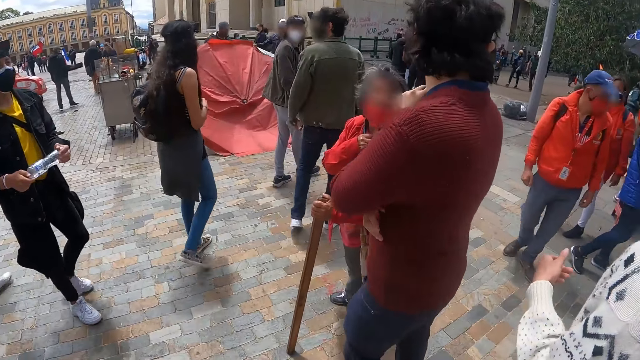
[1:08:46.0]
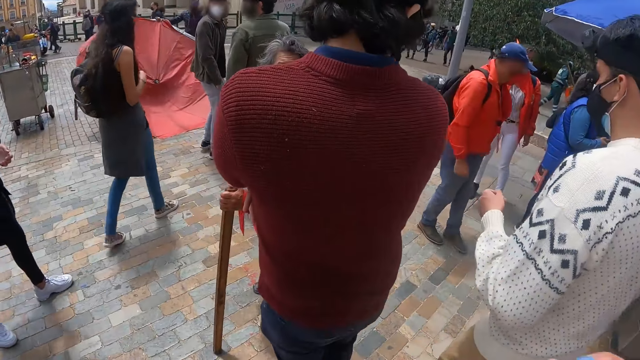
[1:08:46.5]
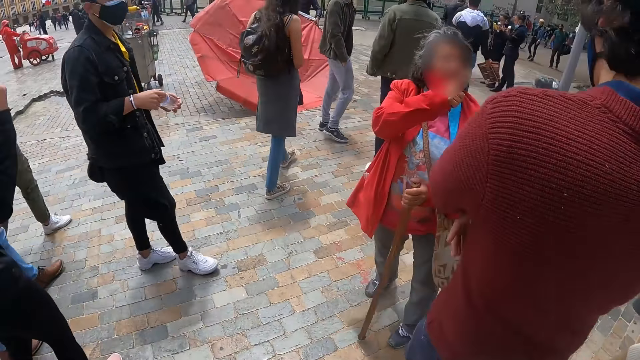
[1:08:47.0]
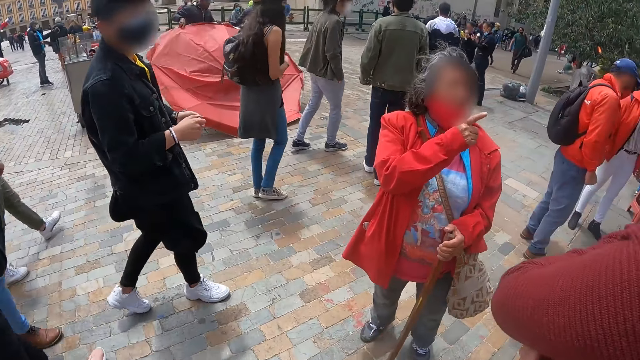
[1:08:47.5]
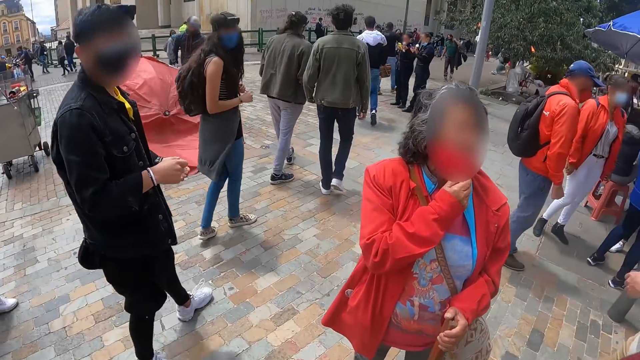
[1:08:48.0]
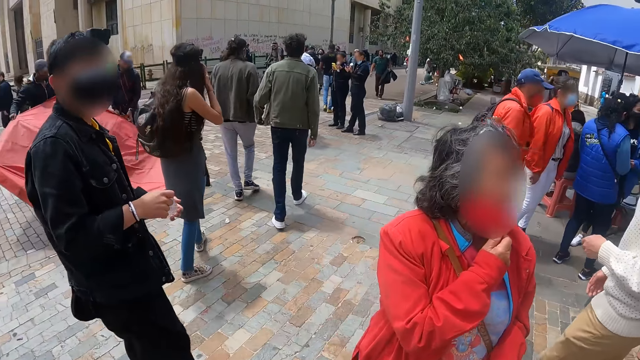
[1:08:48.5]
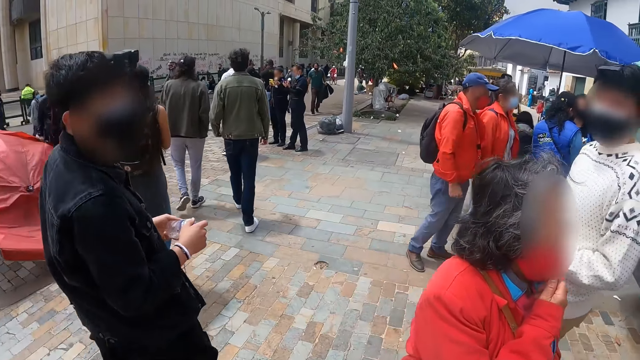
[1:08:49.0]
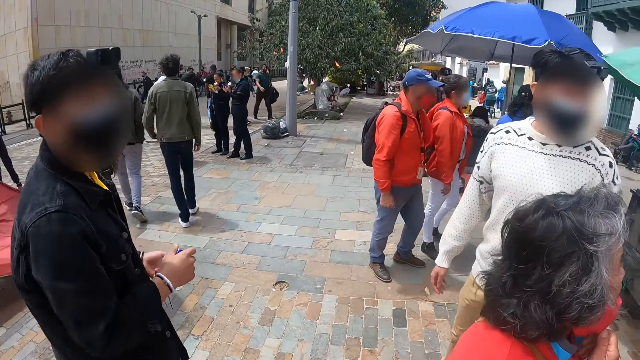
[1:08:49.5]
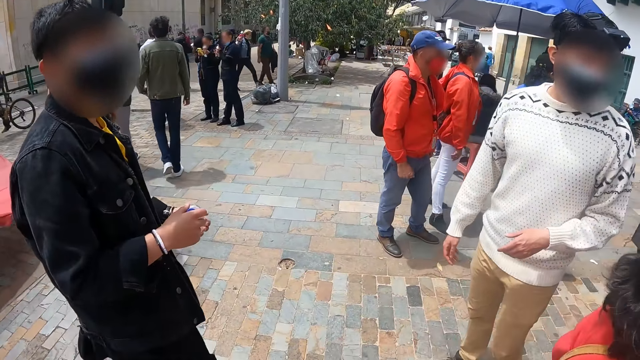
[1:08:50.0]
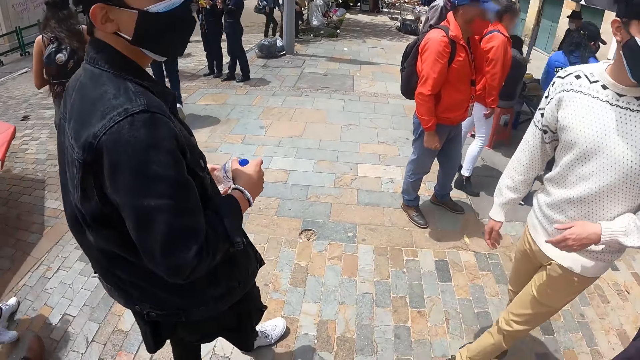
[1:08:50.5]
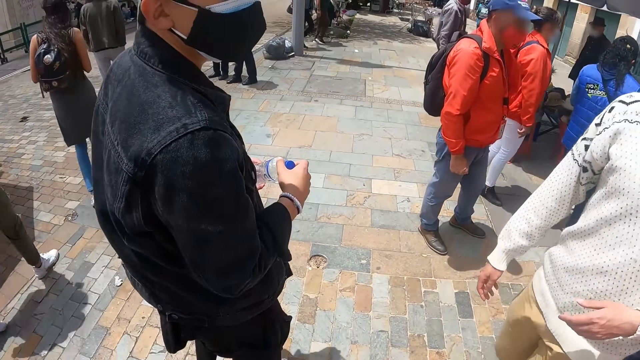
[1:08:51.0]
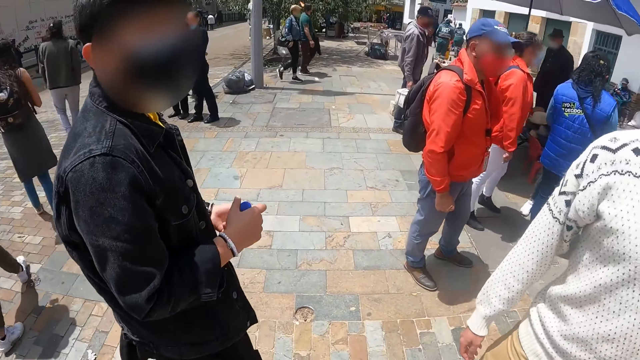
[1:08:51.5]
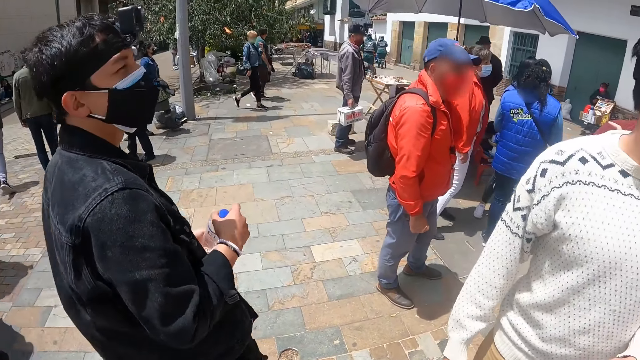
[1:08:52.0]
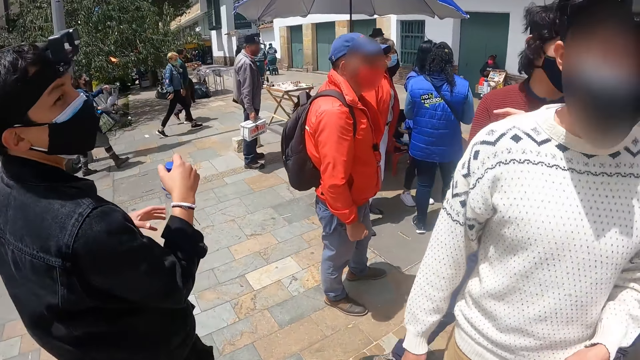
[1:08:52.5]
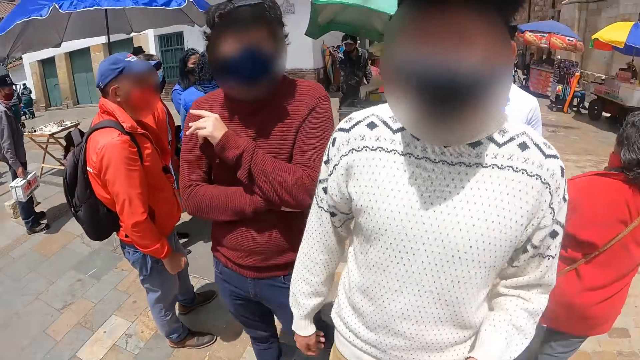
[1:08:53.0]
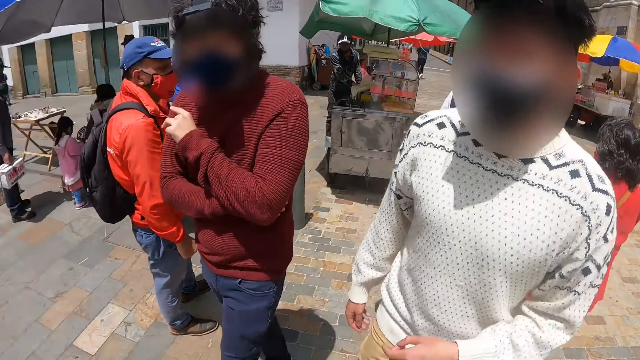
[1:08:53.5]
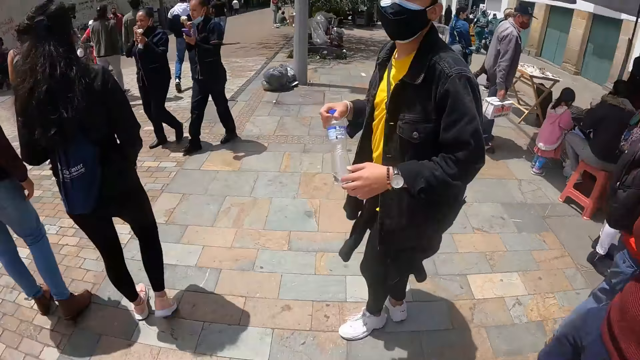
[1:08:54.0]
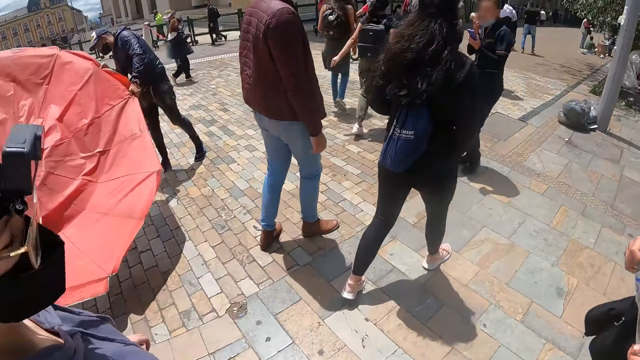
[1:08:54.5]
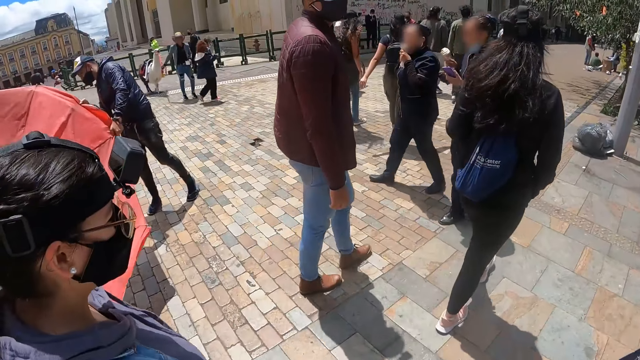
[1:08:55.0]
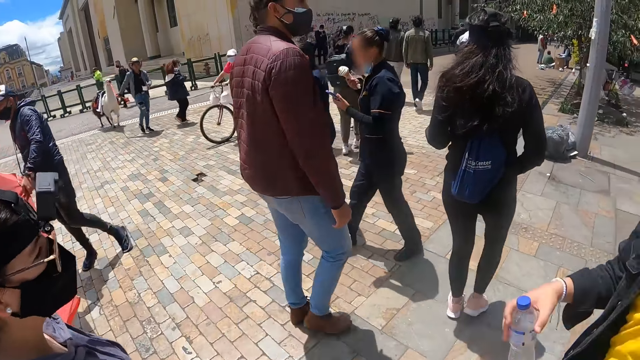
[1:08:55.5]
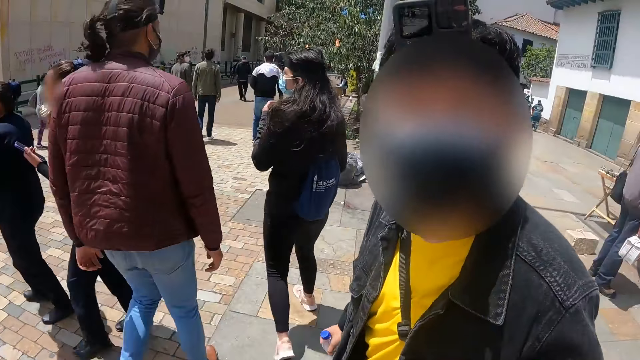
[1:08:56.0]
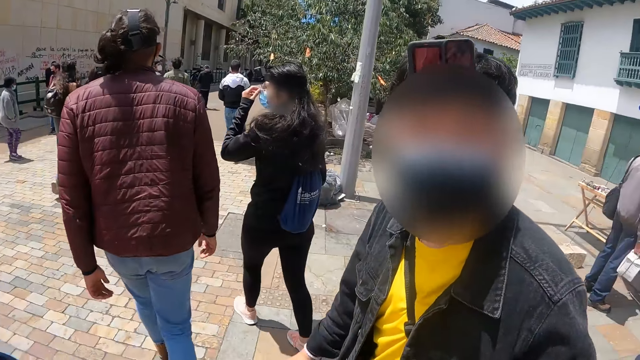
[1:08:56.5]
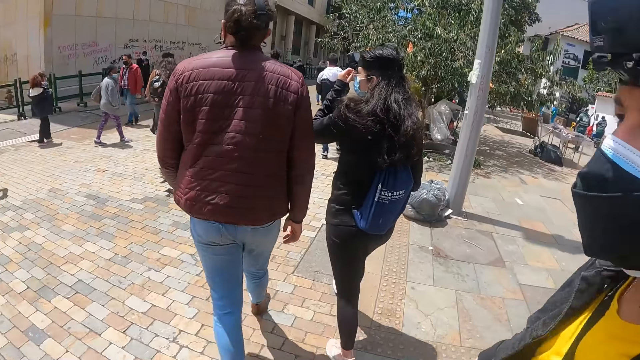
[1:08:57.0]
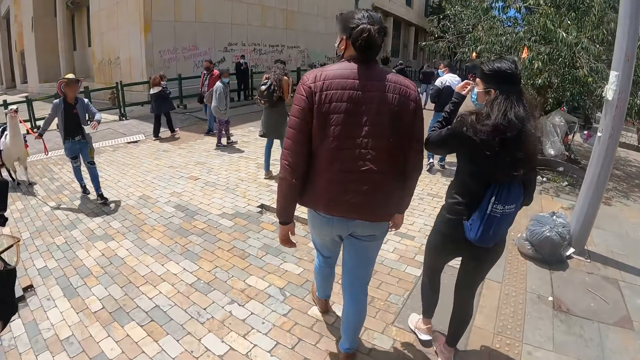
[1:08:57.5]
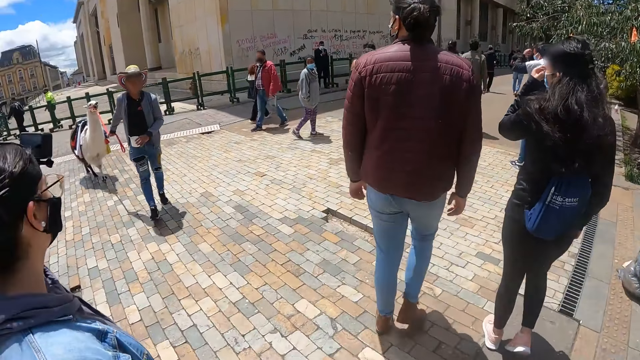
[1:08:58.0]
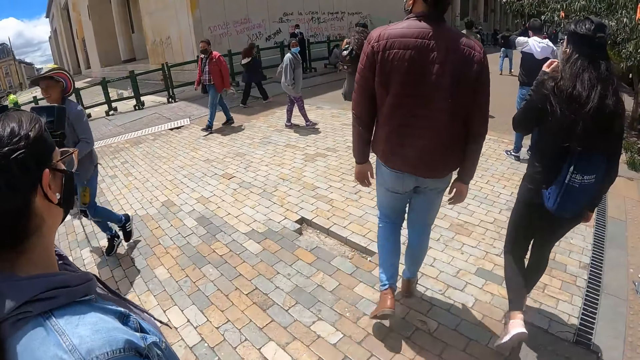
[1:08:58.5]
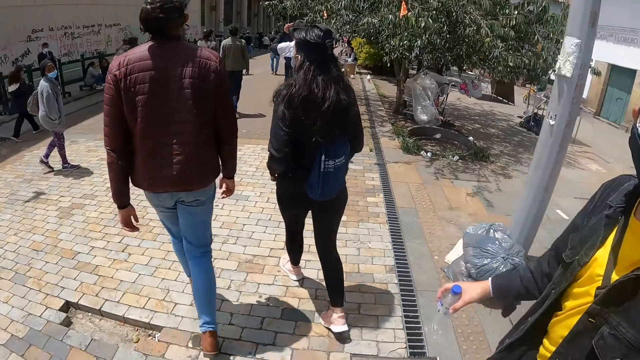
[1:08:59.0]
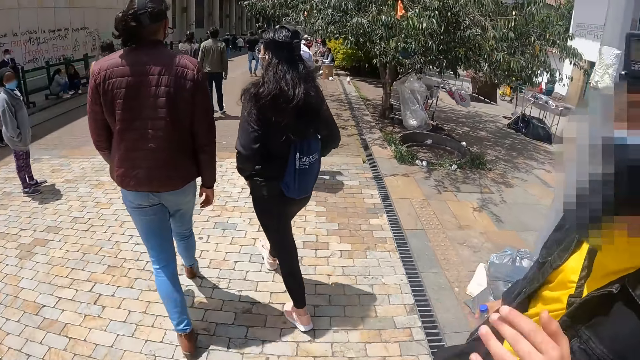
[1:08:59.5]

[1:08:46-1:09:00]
A person and another person walk. The first person talks to a lady. The camera wearer walks in the streets. They look around. They talk to a third person.

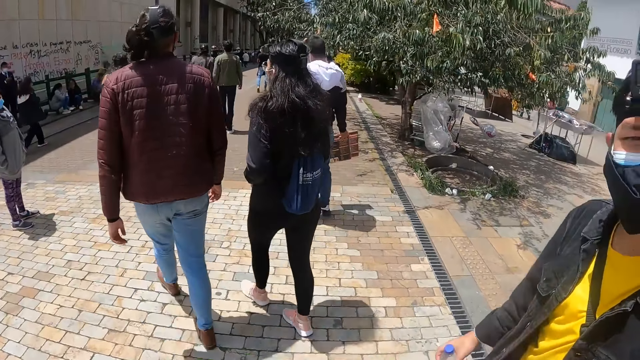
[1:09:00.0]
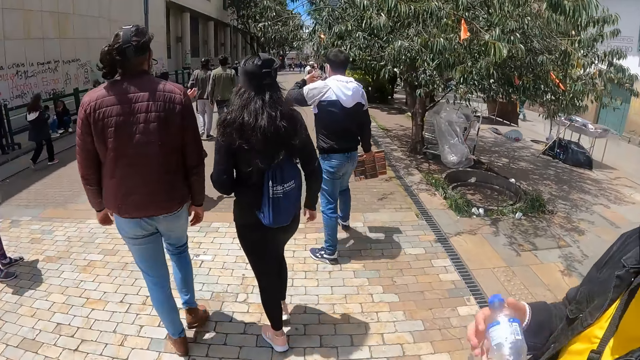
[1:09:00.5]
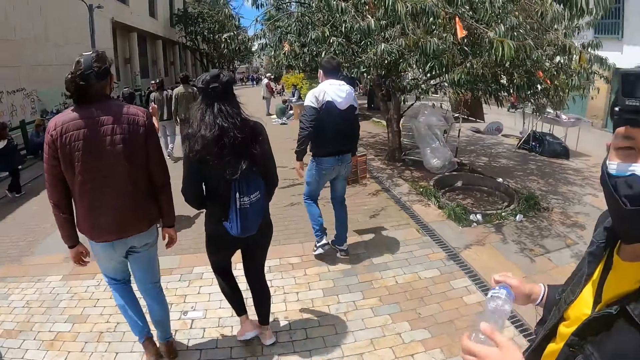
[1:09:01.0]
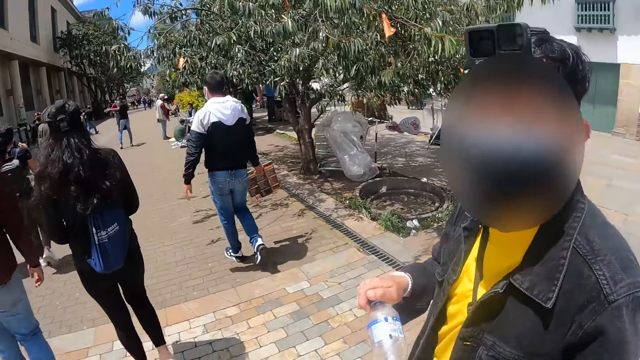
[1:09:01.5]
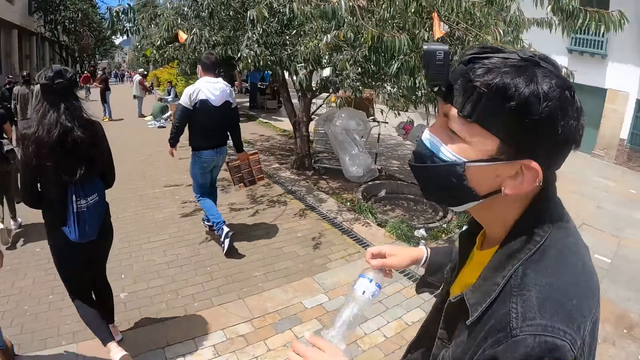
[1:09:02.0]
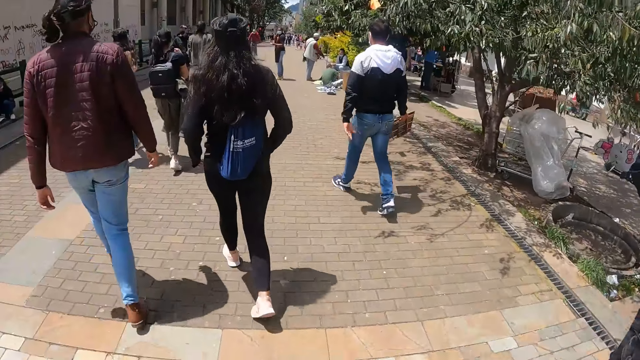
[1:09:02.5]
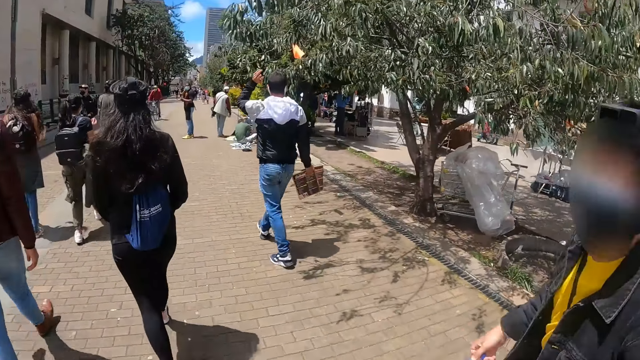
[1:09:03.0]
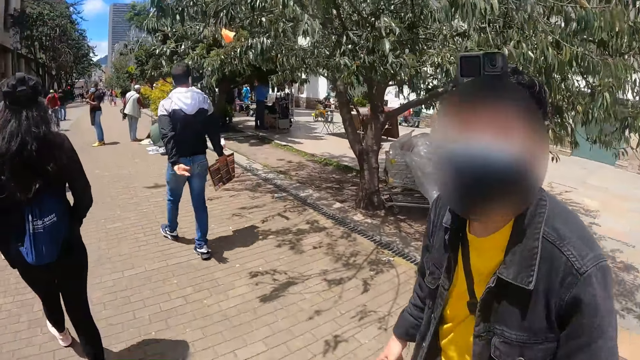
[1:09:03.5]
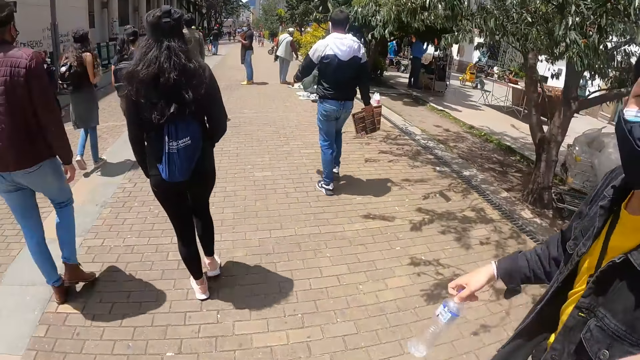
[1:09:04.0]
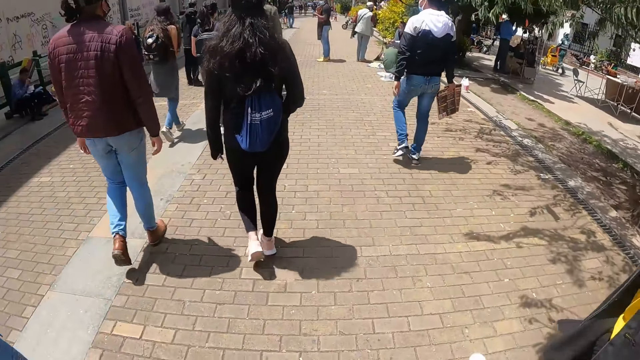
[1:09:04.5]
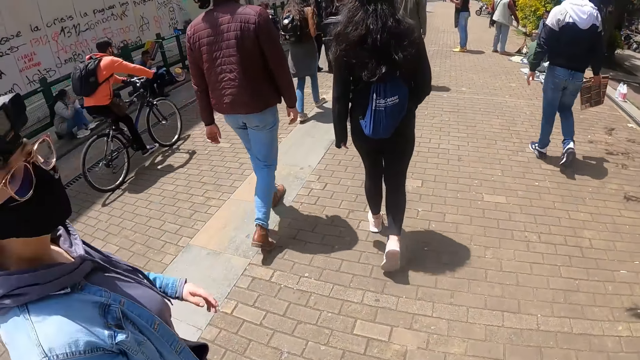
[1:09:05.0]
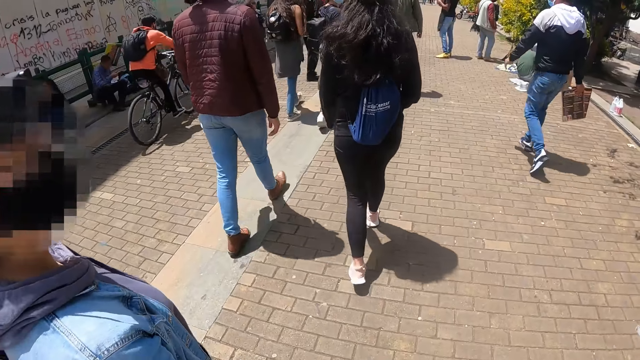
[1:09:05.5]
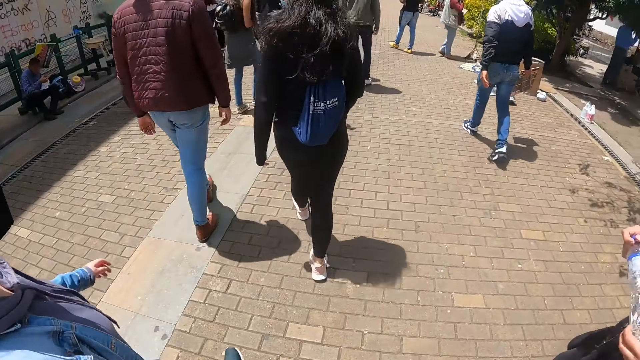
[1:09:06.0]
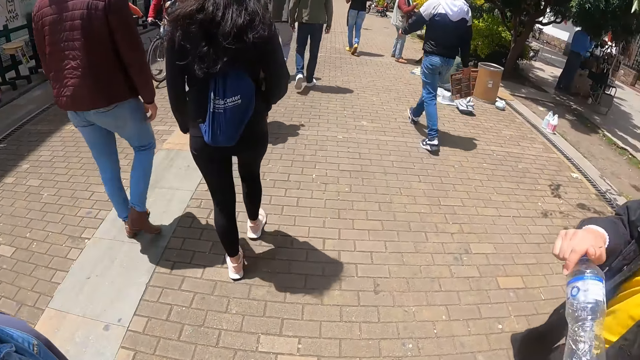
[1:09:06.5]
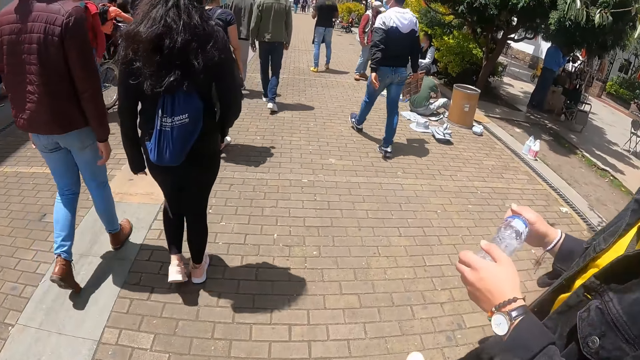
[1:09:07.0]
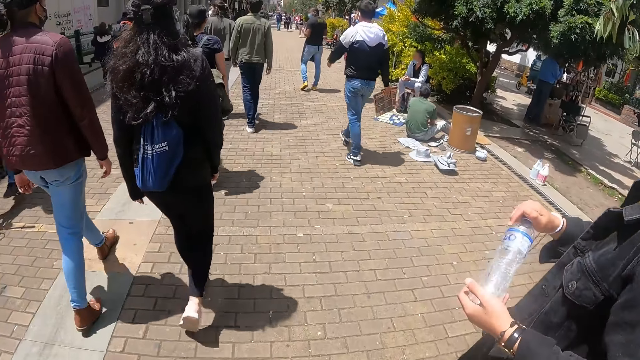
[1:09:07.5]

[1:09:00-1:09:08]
The camera wearer looks at a person.
